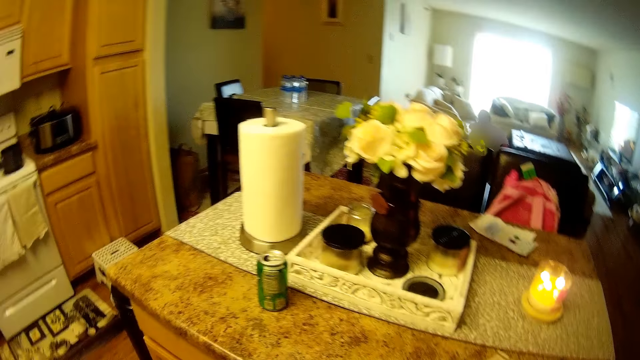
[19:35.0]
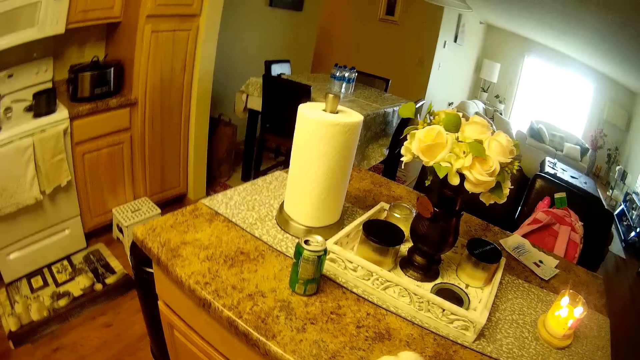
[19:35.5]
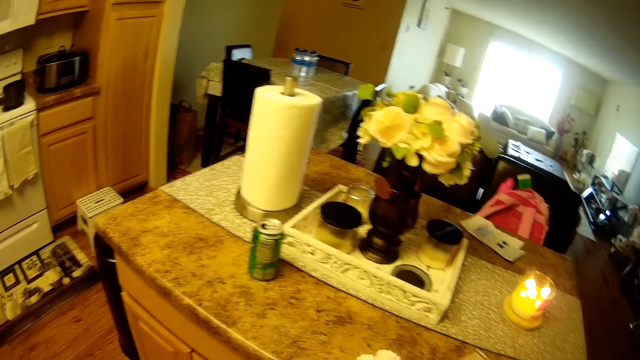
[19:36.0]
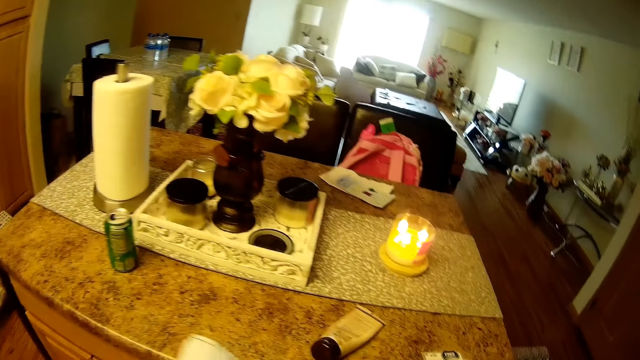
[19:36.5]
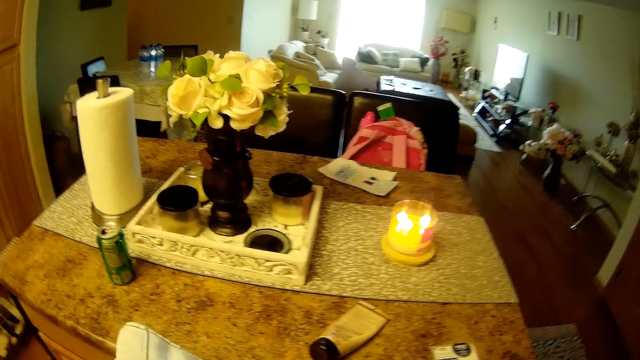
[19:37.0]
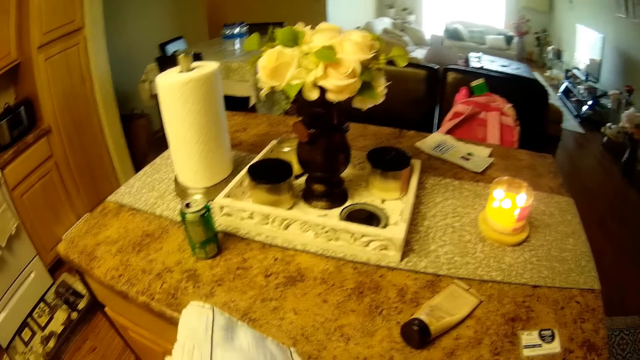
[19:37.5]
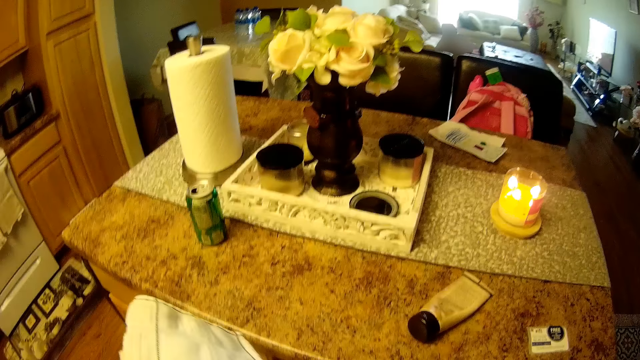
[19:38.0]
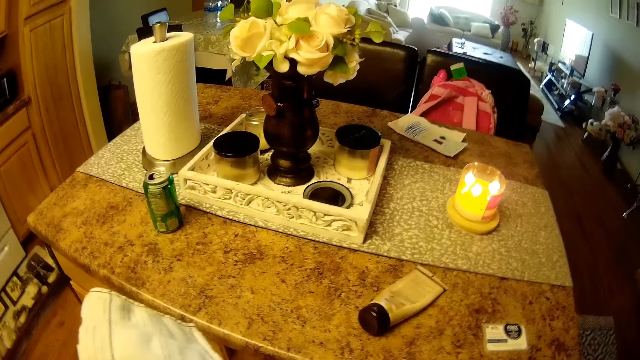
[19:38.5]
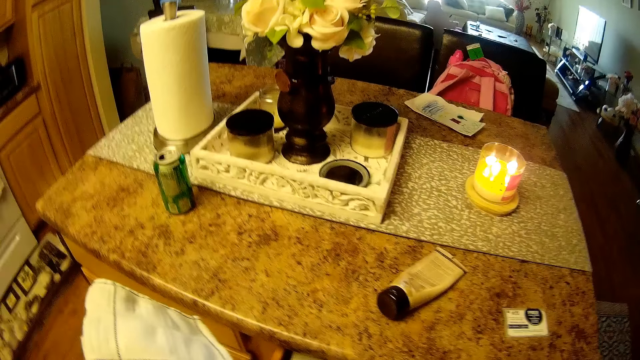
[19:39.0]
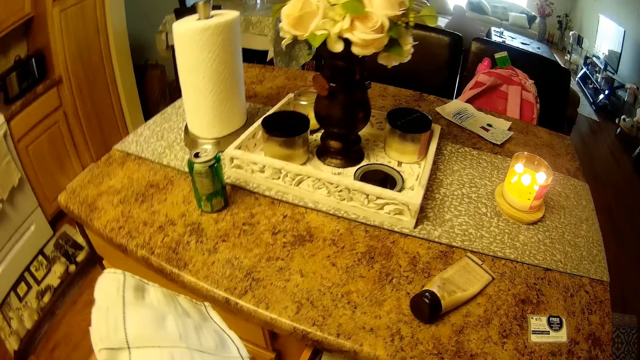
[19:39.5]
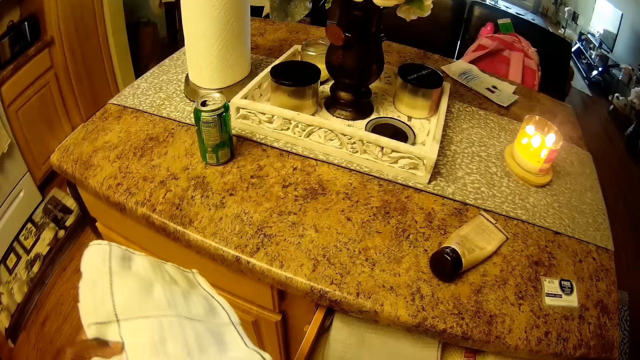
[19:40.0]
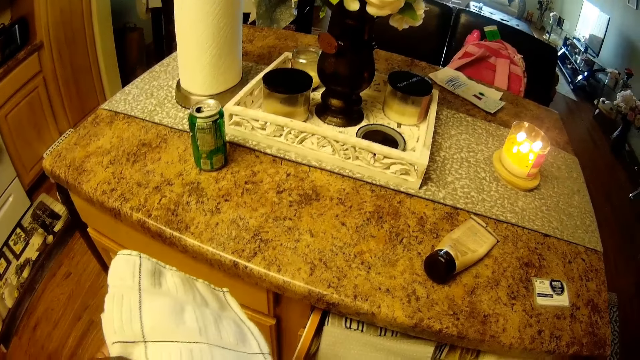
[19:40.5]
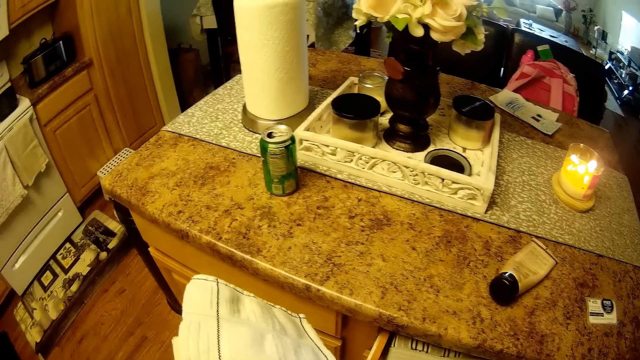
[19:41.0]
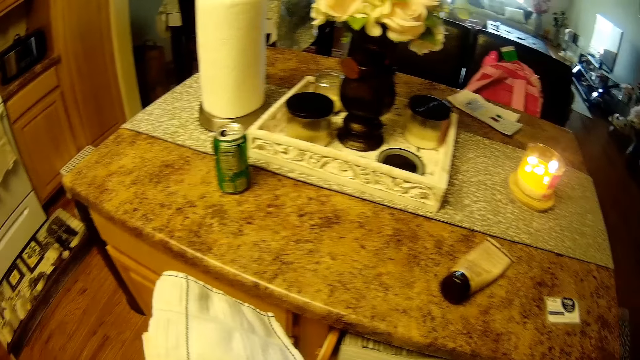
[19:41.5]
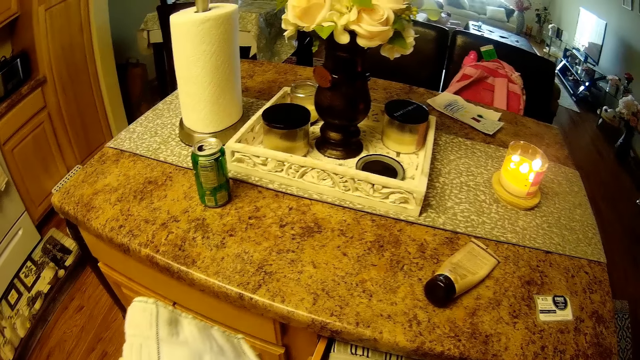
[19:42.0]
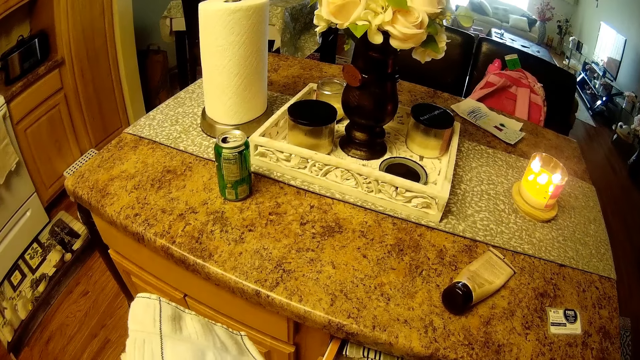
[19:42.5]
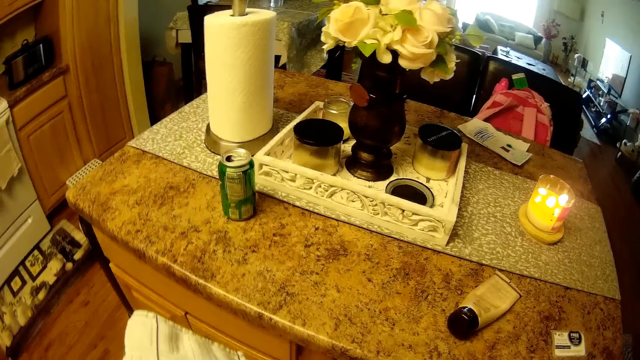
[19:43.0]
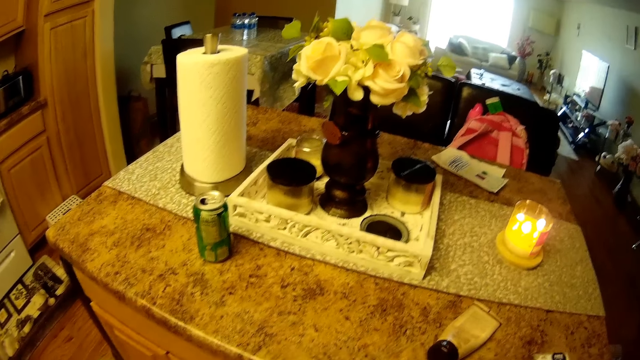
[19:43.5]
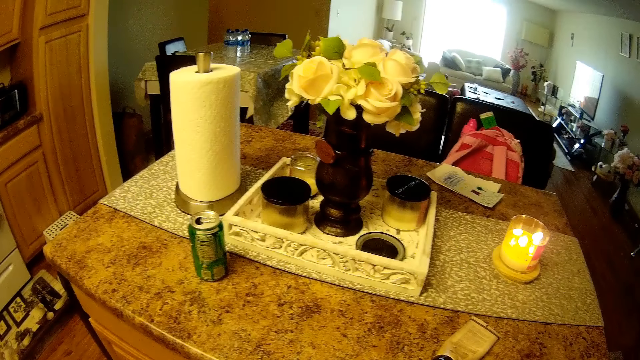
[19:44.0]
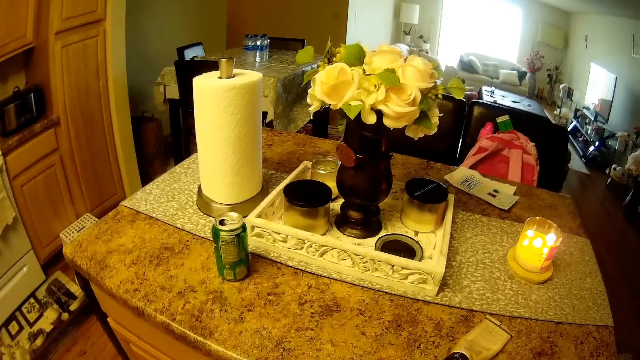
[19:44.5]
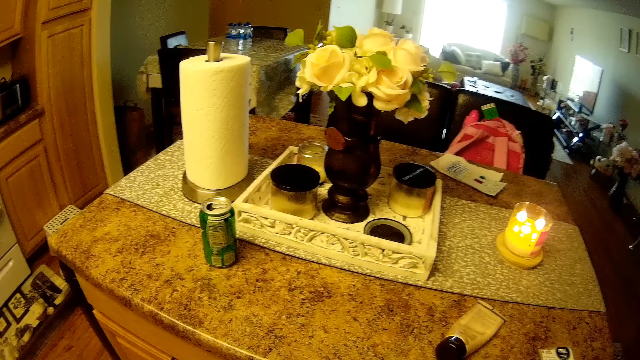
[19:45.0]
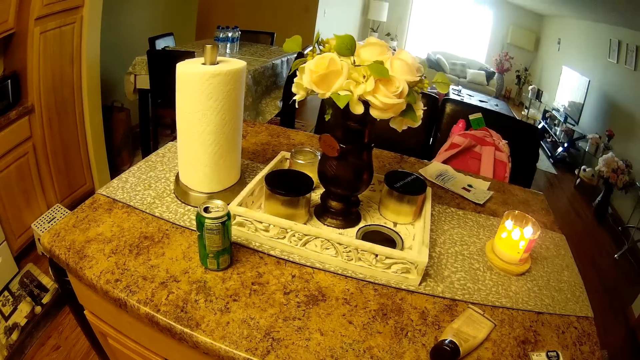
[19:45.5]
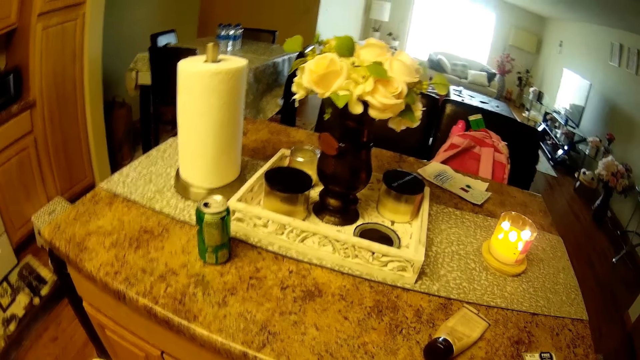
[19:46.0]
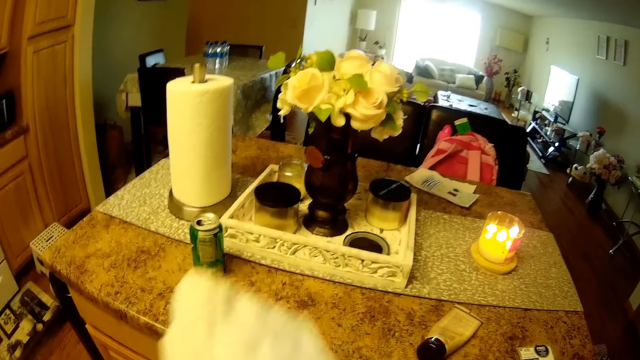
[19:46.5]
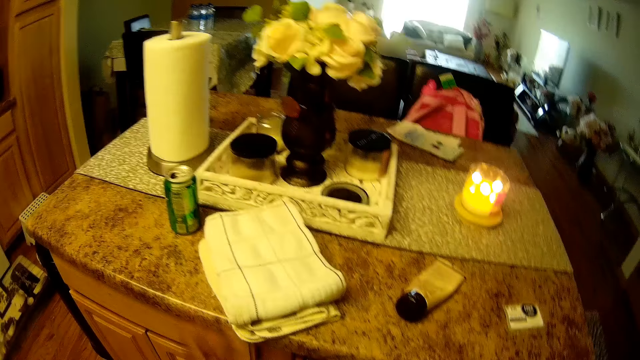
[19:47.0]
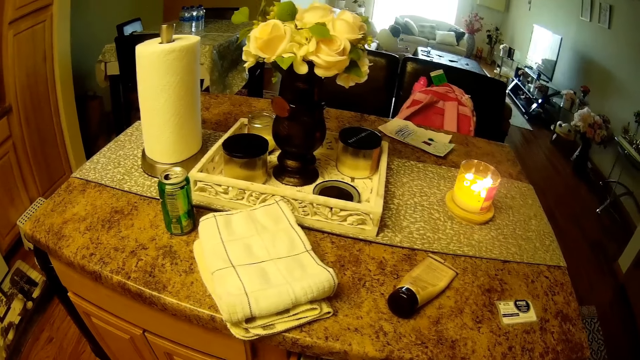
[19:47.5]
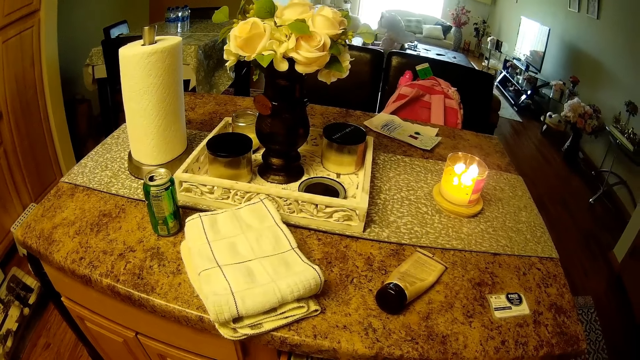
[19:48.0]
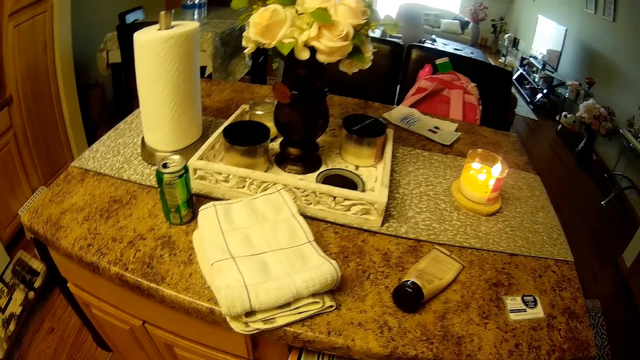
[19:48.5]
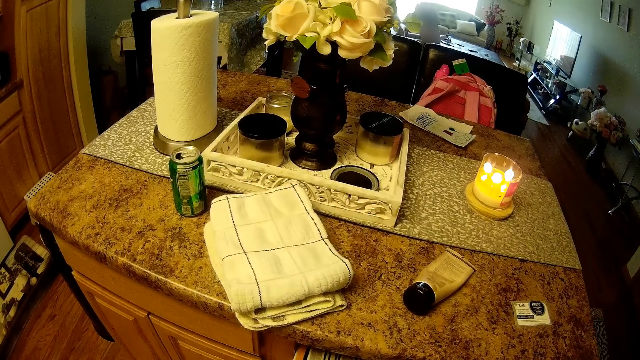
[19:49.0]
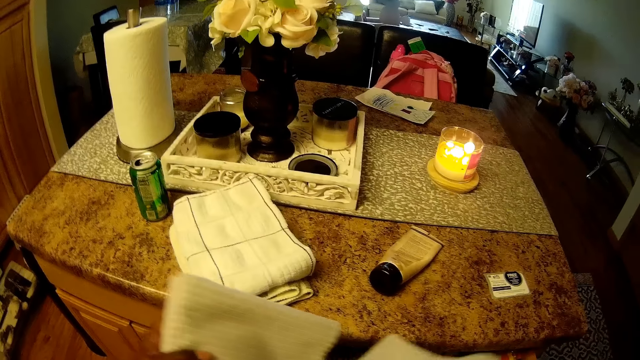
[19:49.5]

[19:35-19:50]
The camera wearer holds a cloth in her left hand. She talks to a person. She drops the cloth on the table with her left hand.

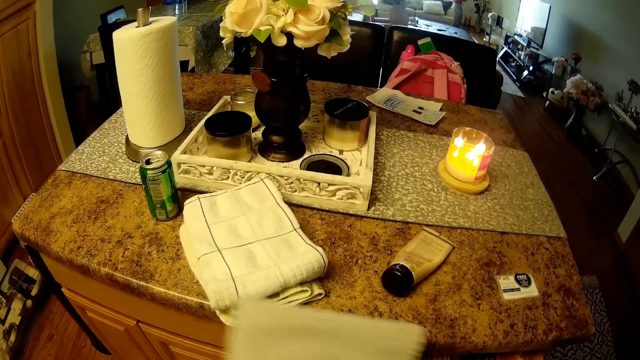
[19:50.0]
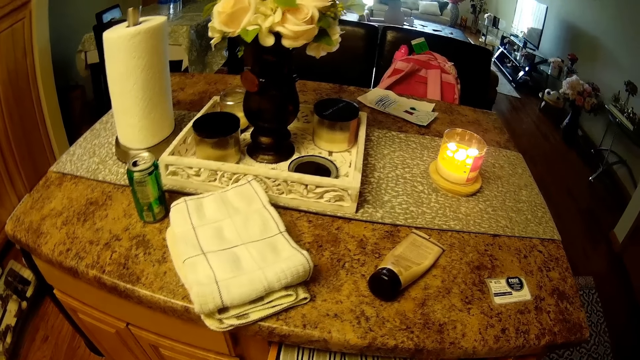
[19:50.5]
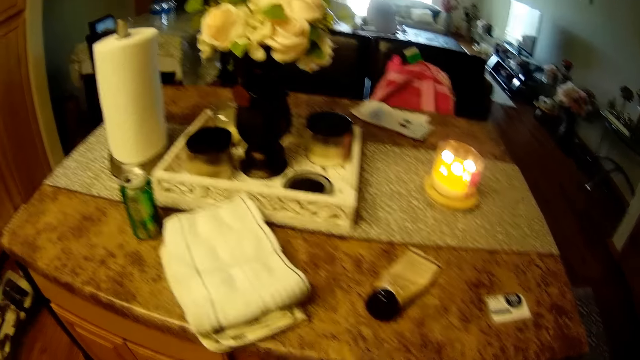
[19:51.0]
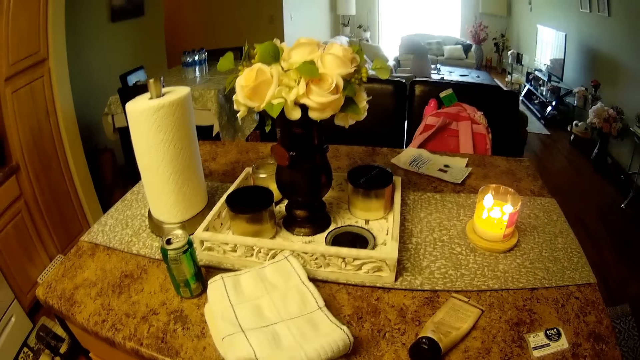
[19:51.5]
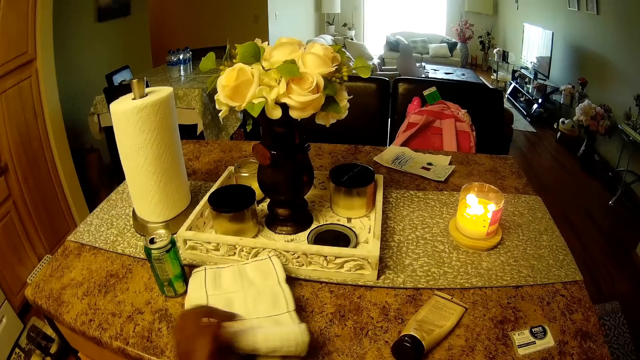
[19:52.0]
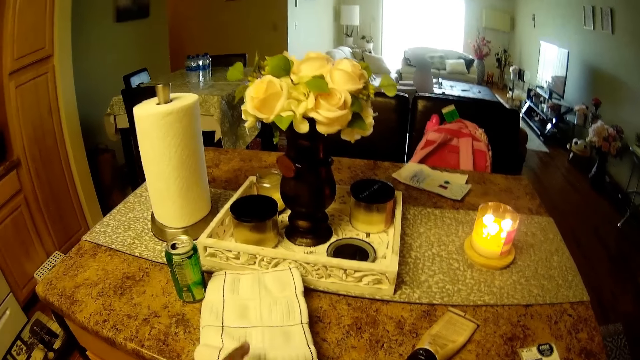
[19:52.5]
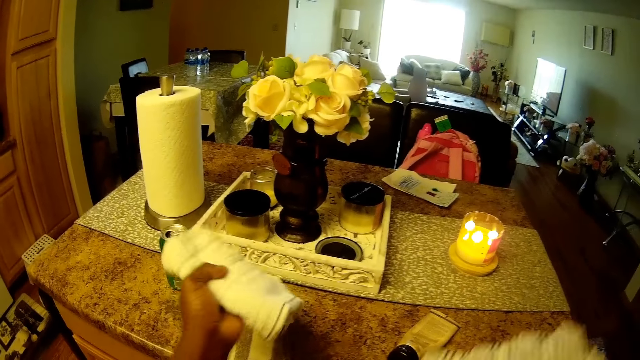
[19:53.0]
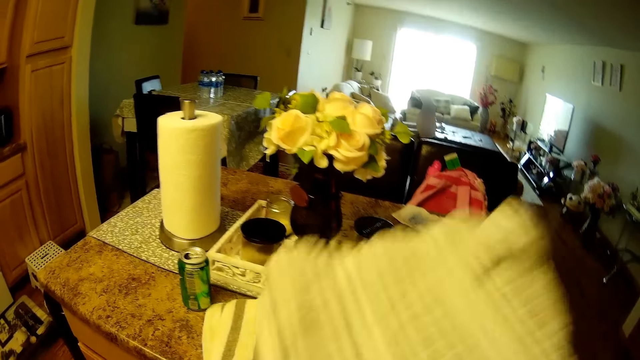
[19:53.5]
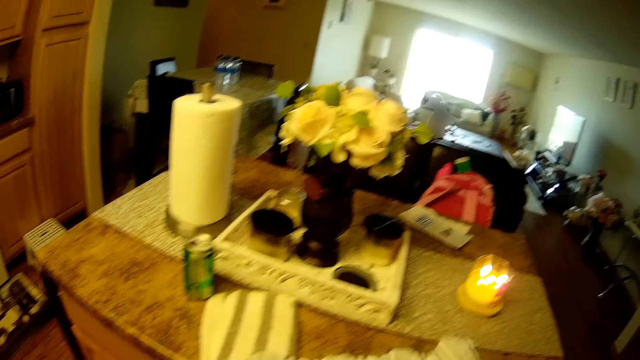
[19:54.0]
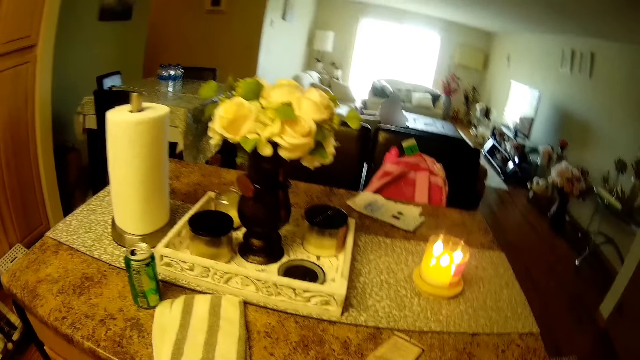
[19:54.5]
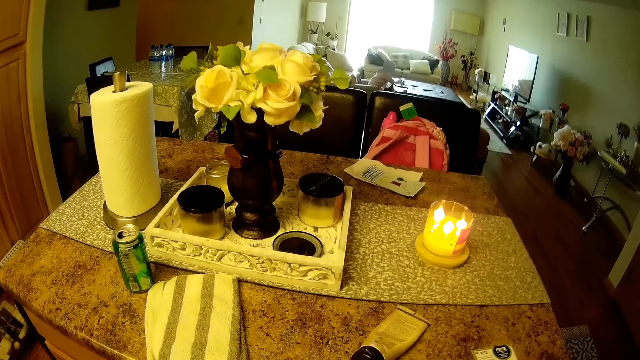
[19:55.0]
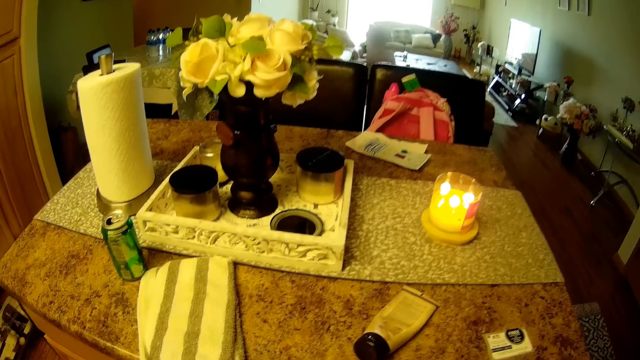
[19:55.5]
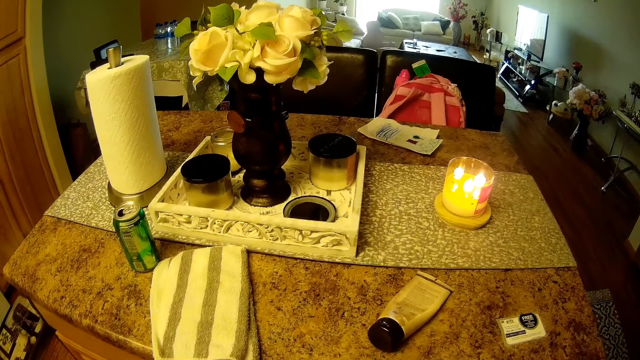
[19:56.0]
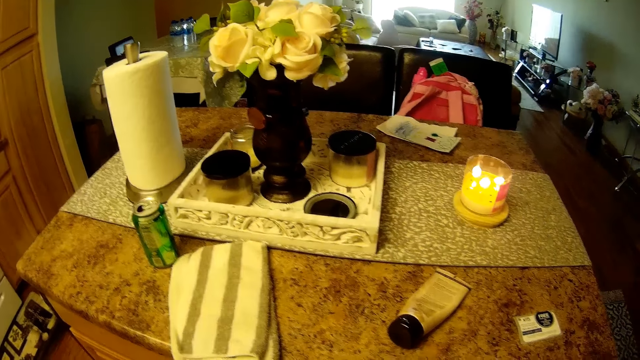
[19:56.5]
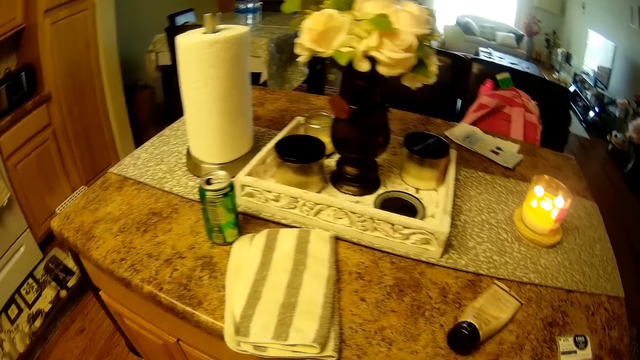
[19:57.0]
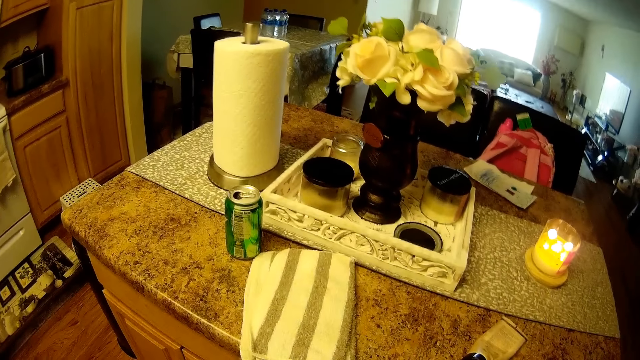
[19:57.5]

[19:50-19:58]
The camera wearer adjusts the cloth on the table with her left hand.
